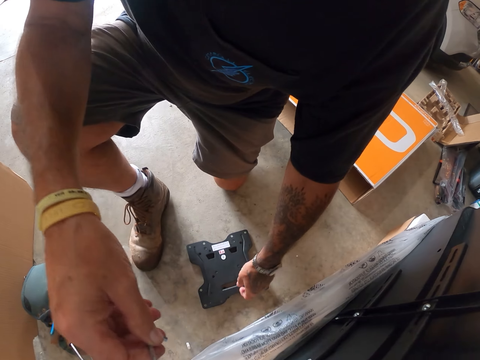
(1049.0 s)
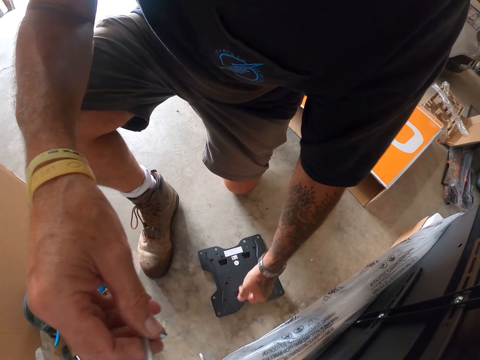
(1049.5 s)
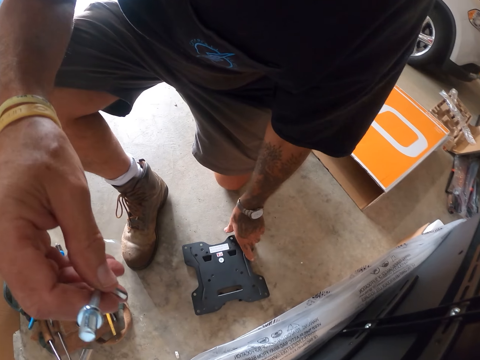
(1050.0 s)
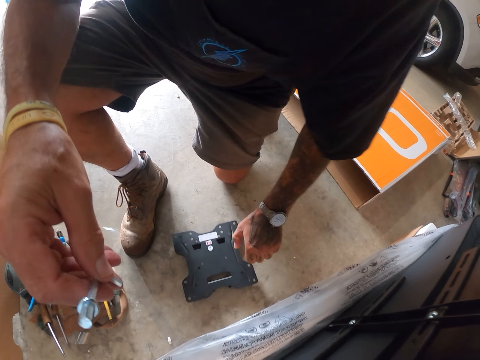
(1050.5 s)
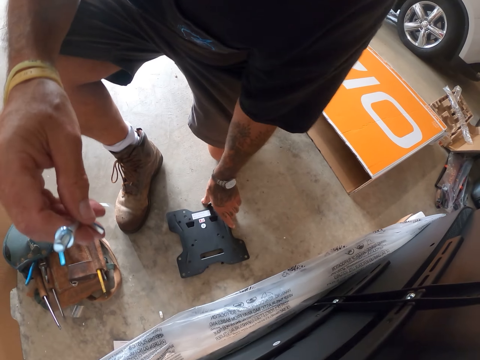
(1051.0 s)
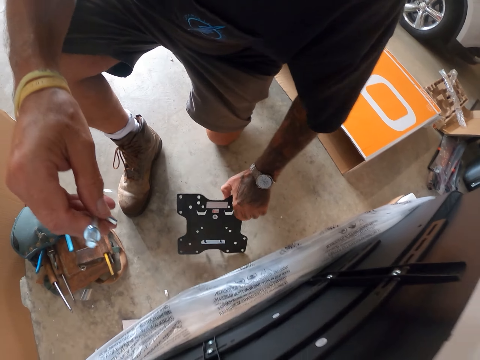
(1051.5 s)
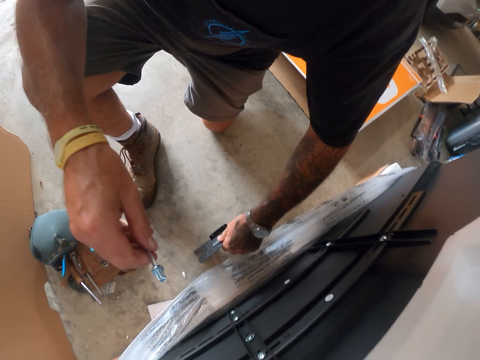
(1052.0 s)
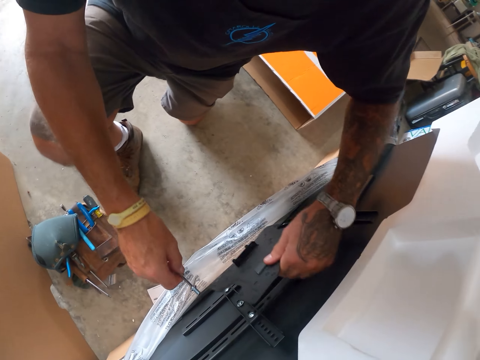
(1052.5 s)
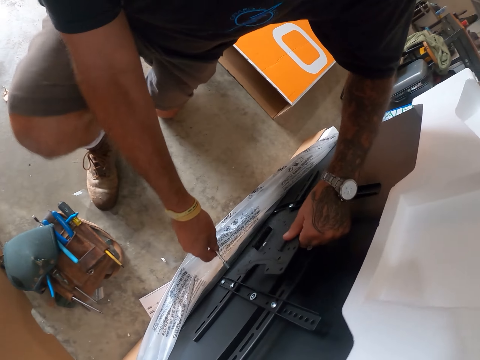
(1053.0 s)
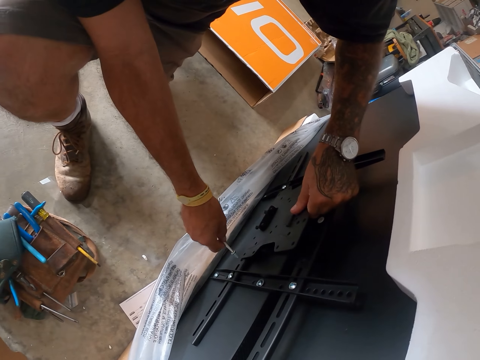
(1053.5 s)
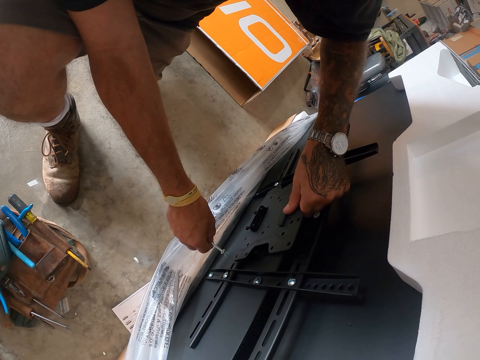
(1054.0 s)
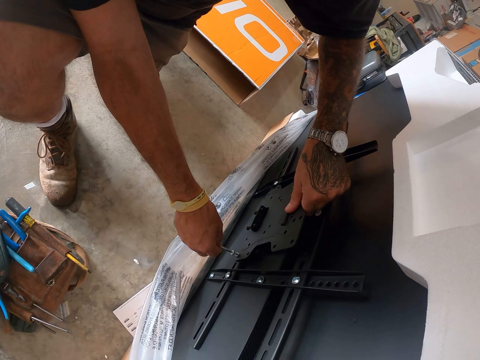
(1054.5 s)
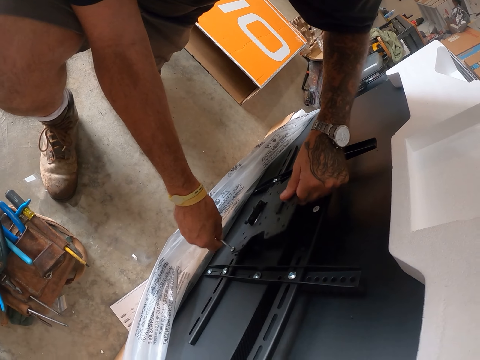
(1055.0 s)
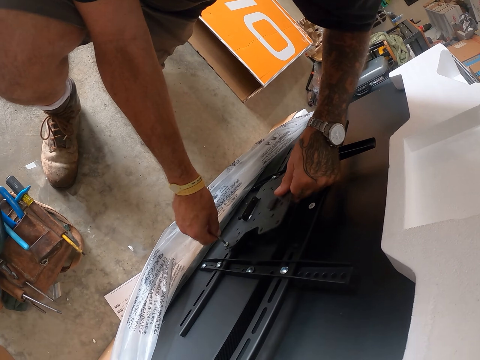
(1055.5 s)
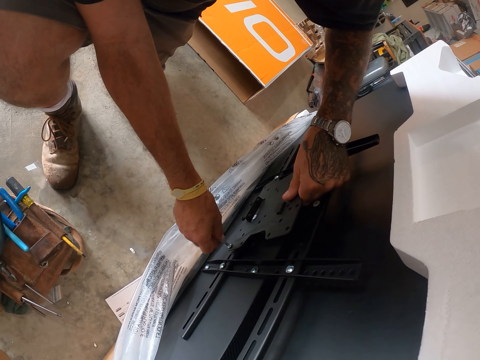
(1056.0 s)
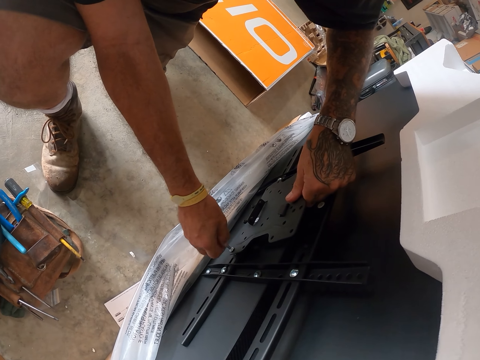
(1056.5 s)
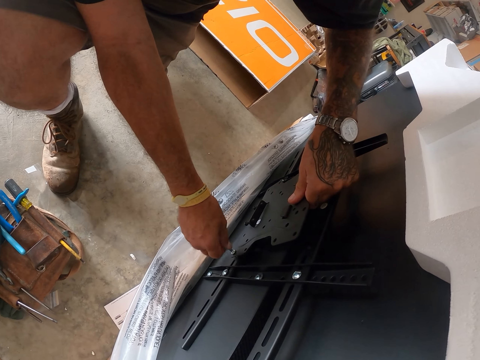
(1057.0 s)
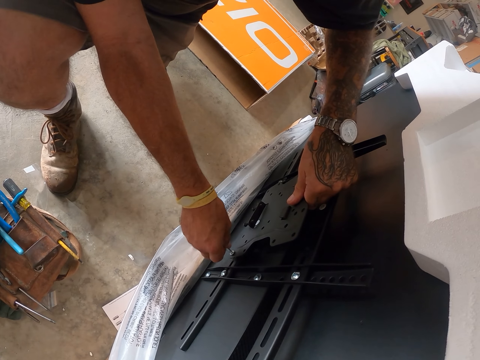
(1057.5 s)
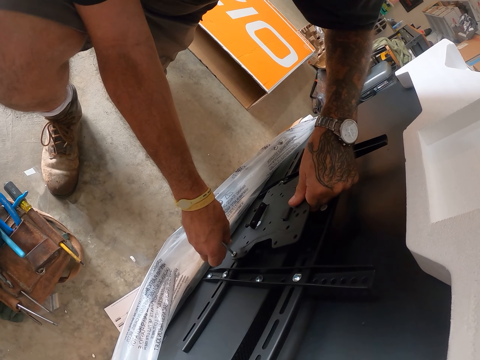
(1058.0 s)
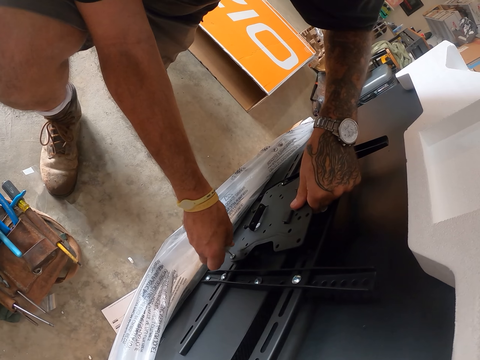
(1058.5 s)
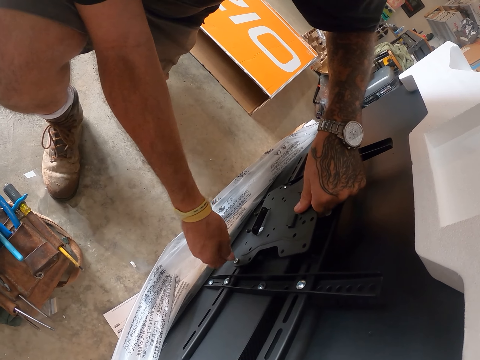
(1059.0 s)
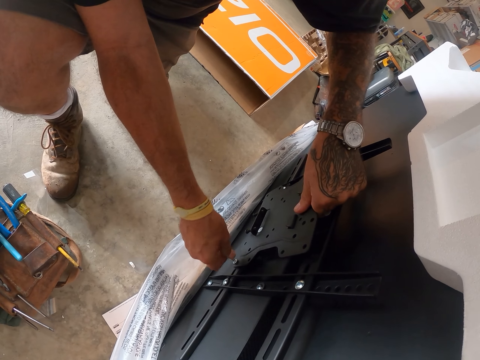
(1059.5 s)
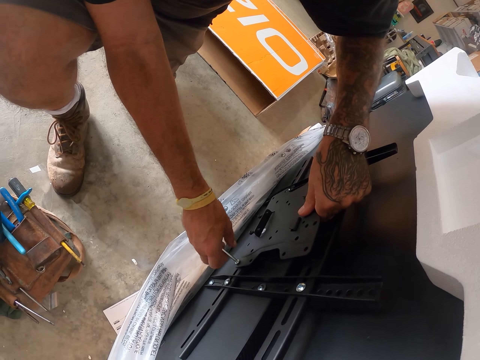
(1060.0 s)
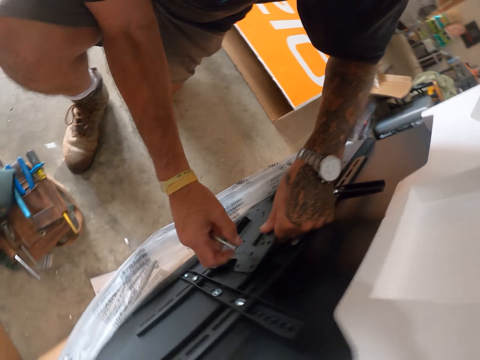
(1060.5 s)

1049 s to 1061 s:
The camera wearer picks up the part of the TV wall mount or metal from the floor. They put the metal behind the TV. They tighten the screw on the TV wall mount with the offset screwdriver. They fix the metal on the TV.

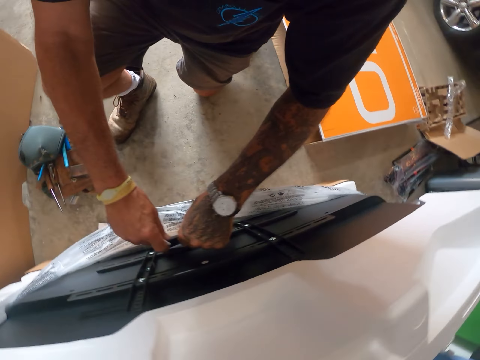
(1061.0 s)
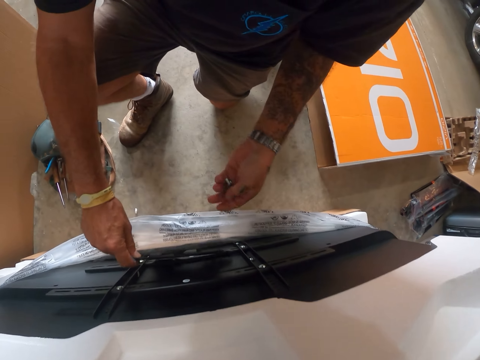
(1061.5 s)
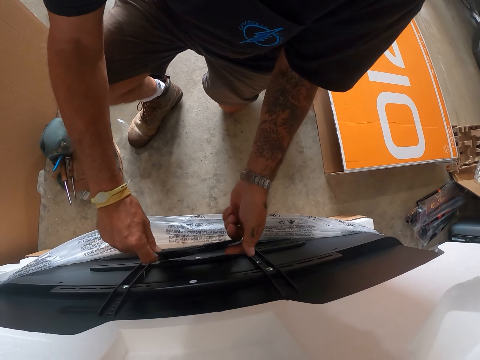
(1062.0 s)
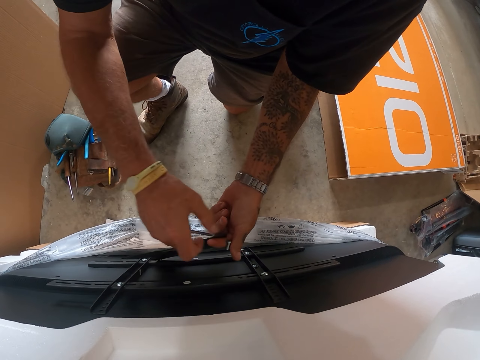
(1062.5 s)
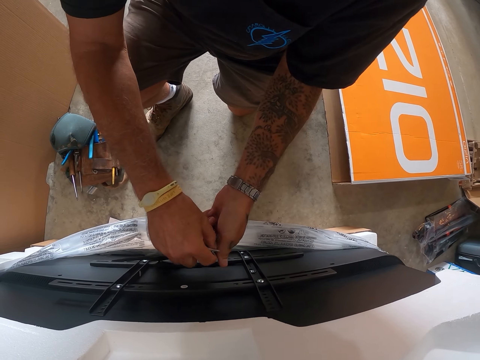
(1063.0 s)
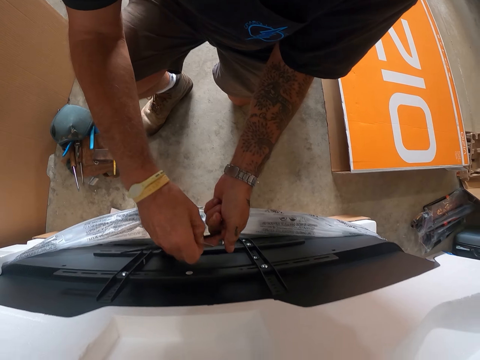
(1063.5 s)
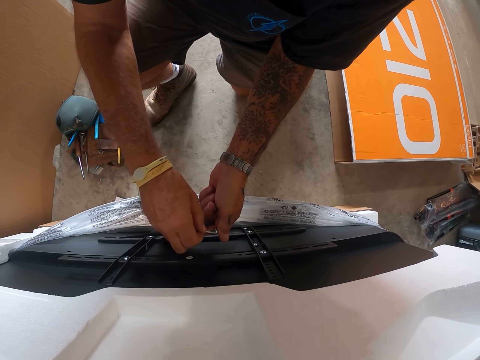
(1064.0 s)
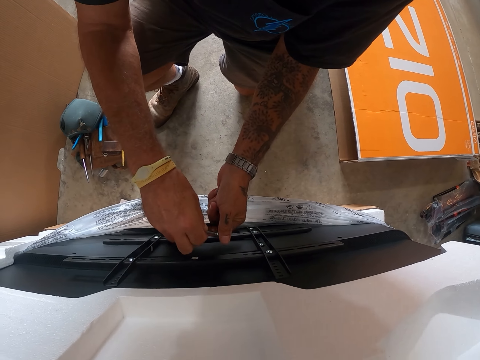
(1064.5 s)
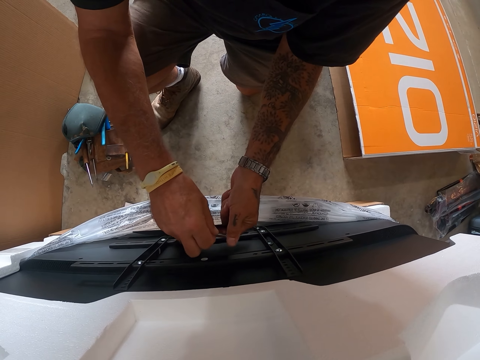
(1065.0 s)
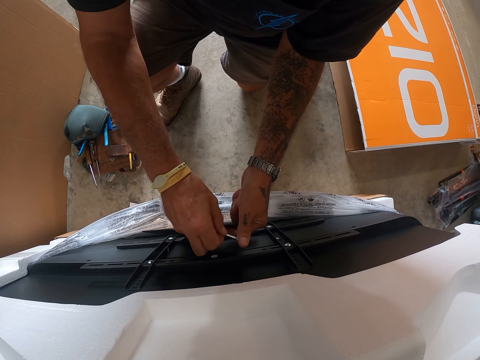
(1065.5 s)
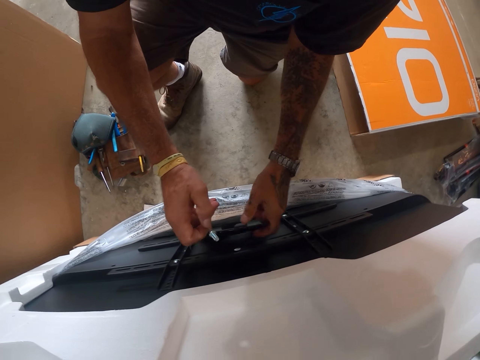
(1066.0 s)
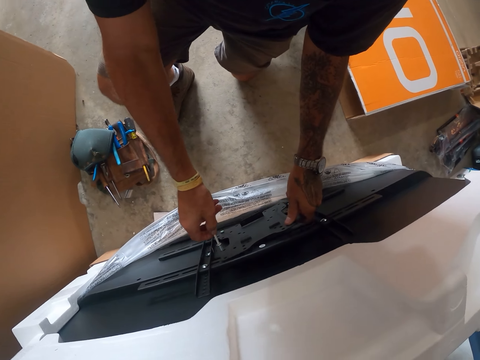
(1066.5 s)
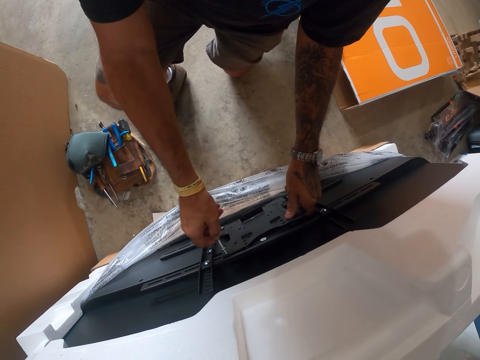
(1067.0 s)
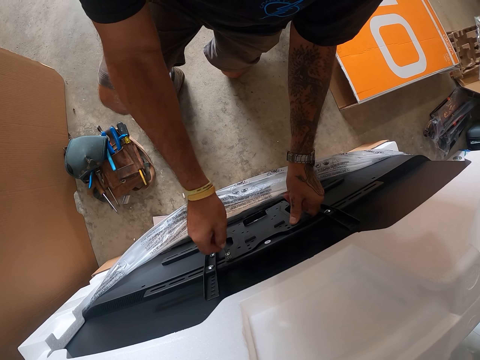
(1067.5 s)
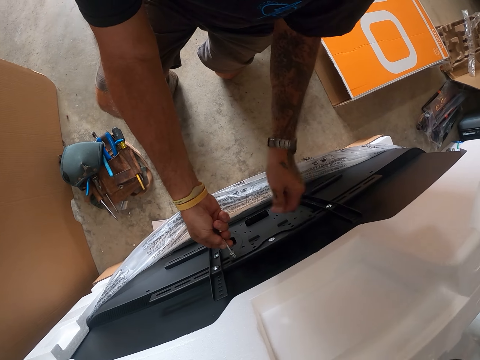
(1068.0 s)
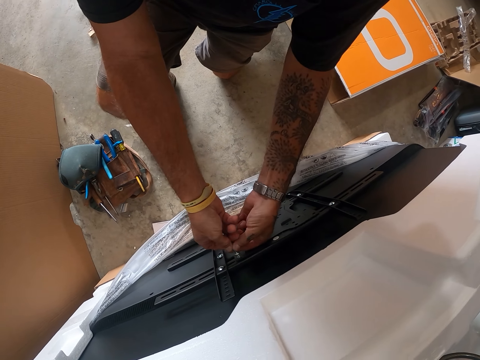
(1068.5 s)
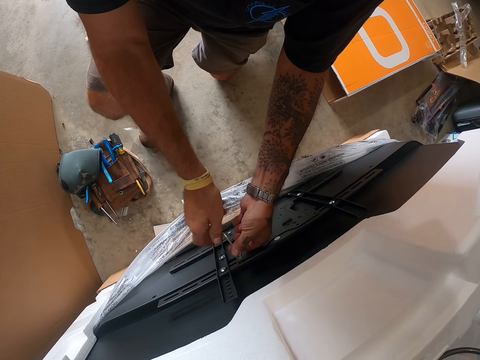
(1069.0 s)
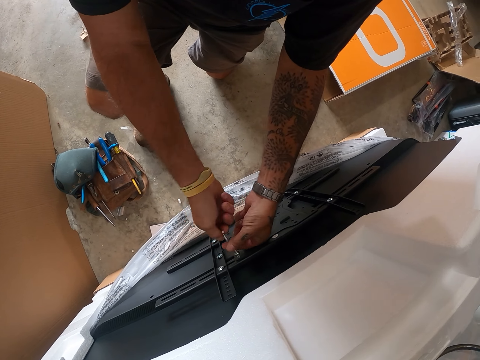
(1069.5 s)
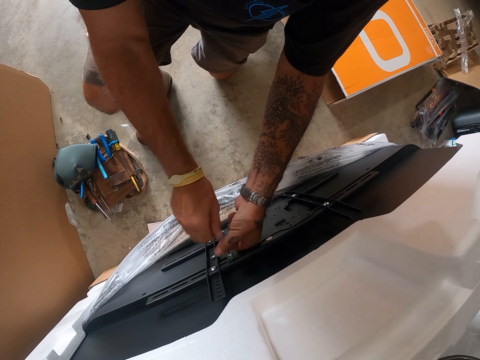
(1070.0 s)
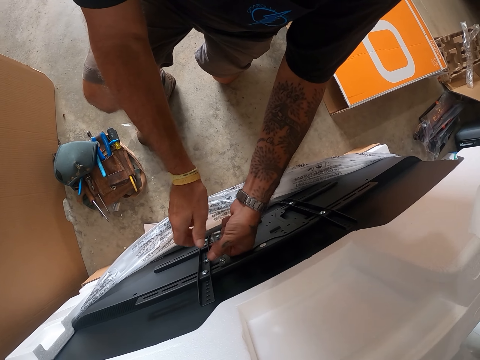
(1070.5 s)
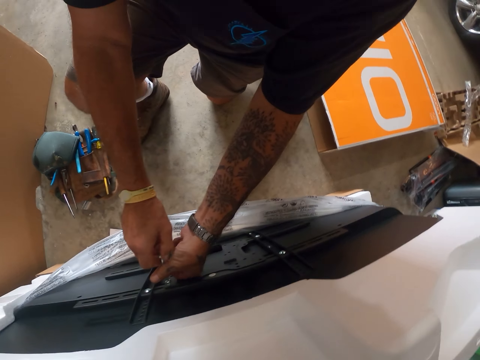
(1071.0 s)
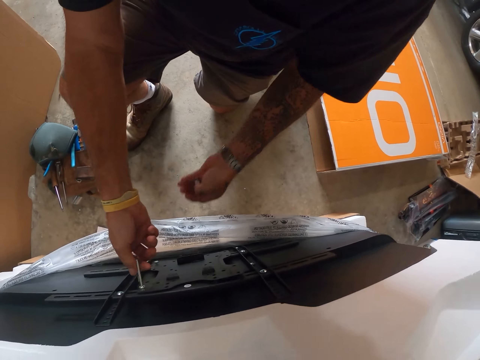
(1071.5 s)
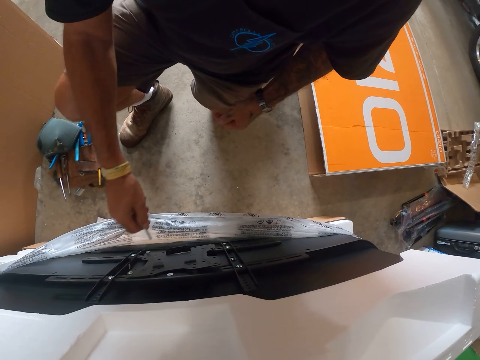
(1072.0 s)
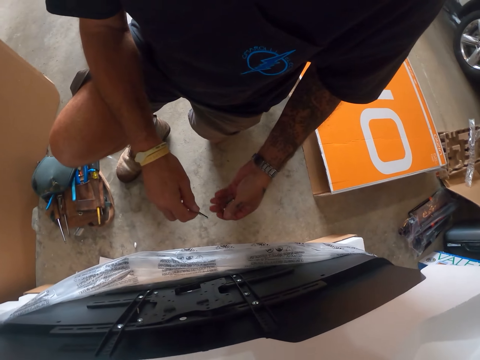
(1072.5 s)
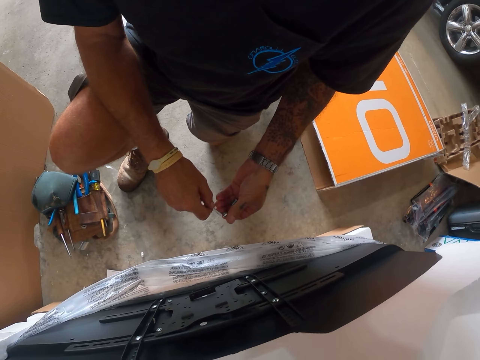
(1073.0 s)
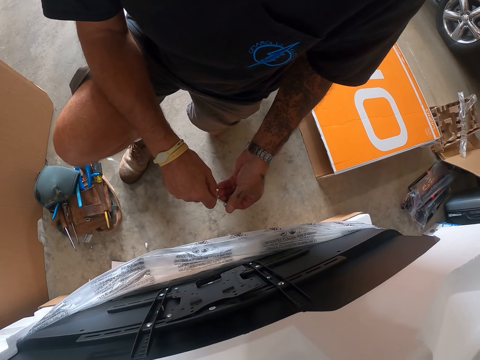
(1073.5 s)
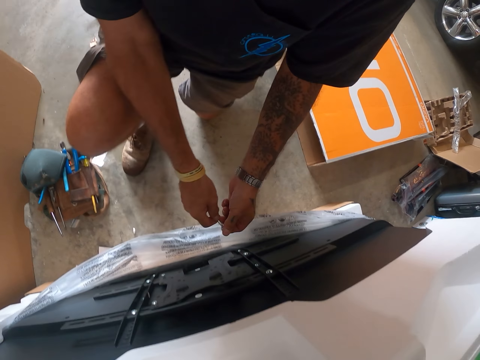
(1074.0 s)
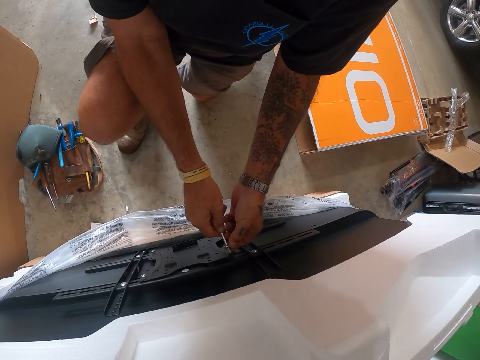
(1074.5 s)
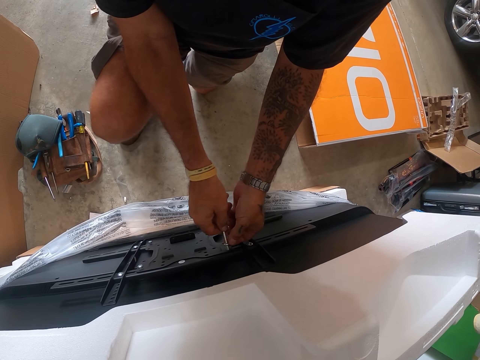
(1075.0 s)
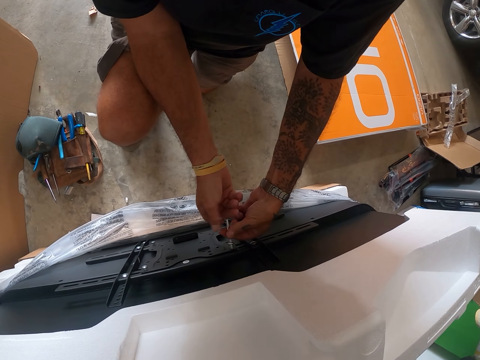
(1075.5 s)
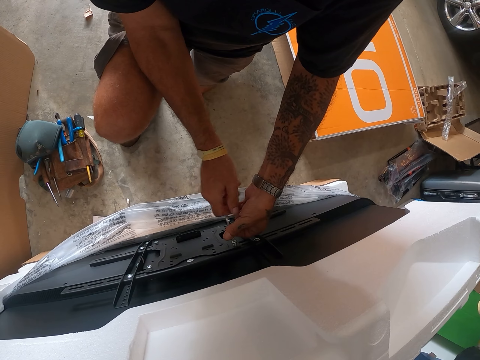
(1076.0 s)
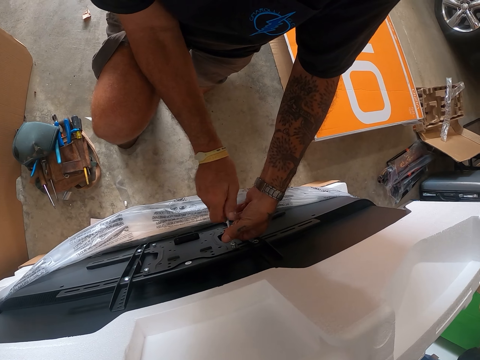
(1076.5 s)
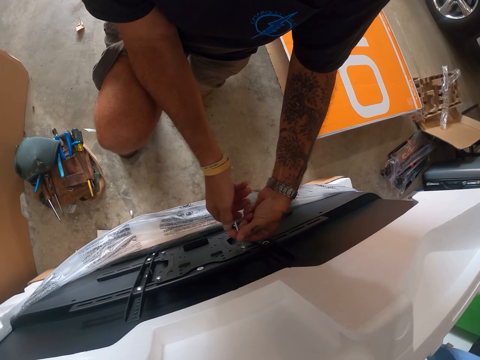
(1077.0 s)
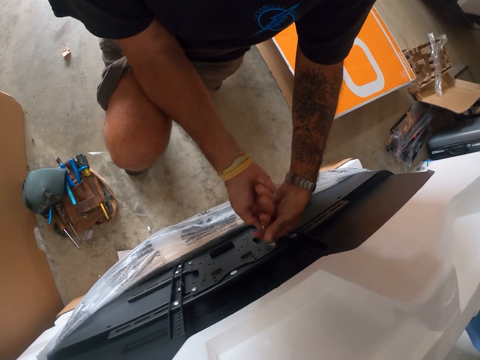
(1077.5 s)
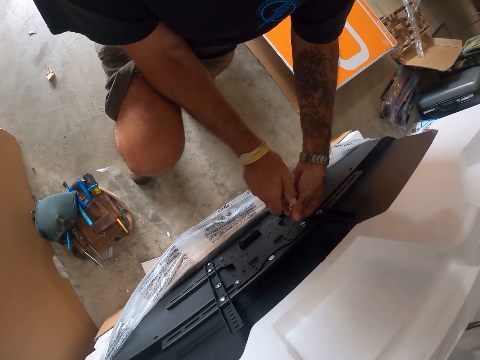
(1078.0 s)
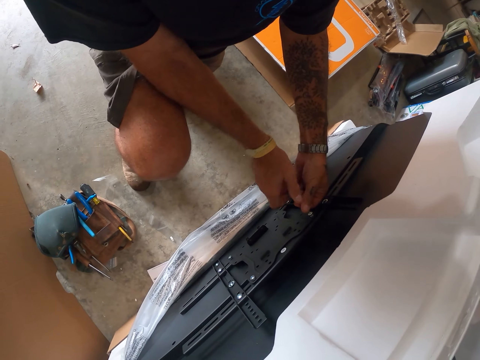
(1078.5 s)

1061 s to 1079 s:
The camera wearer holds another bolt. They connect the screw with the offset screwdriver. They fix the bolt on the metal. They tighten the screw on the TV wall mount with the offset screwdriver. They fix the metal on the TV with the bolt. They connect the screw with the offset screwdriver. They fix a washer on the bolt. They tighten the screw on the TV wall mount with the offset screwdriver. They fix the bolt on the TV.
